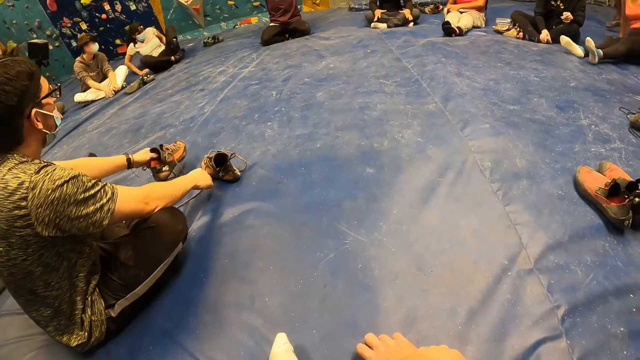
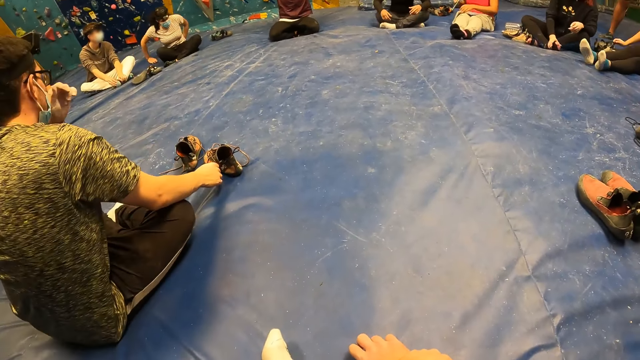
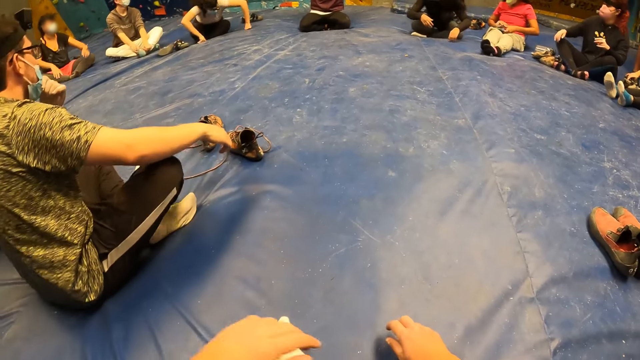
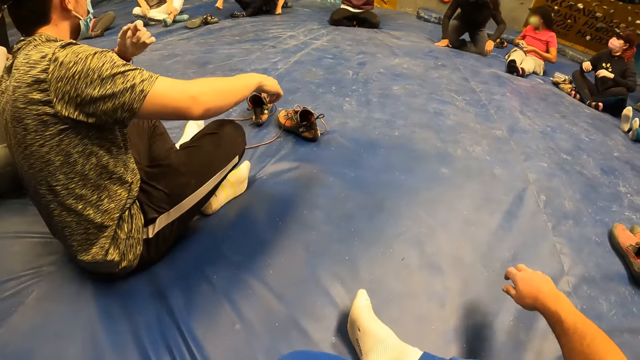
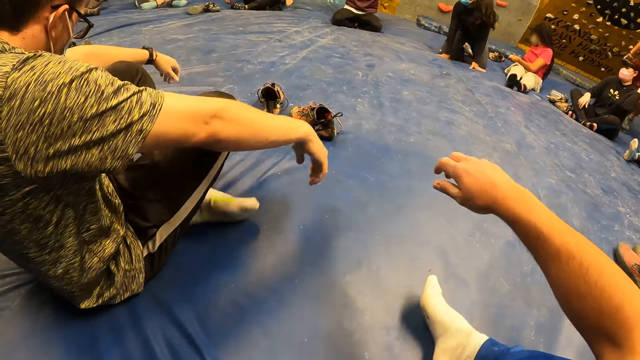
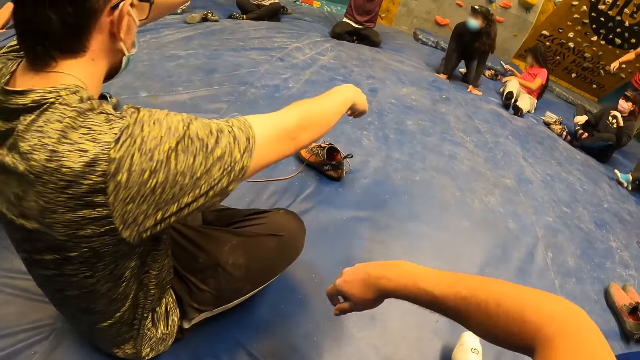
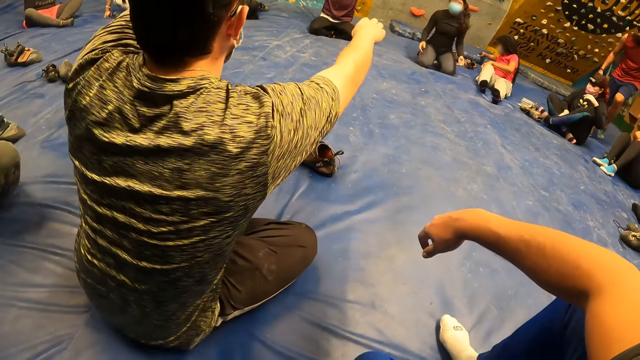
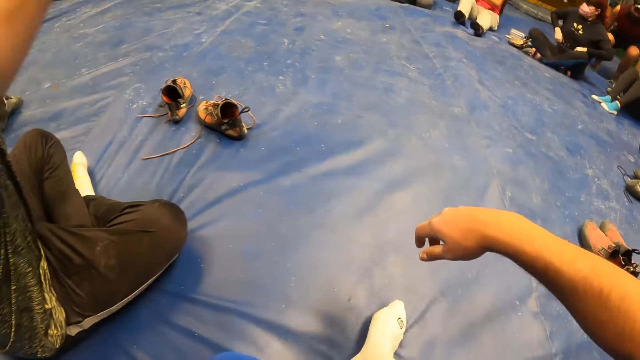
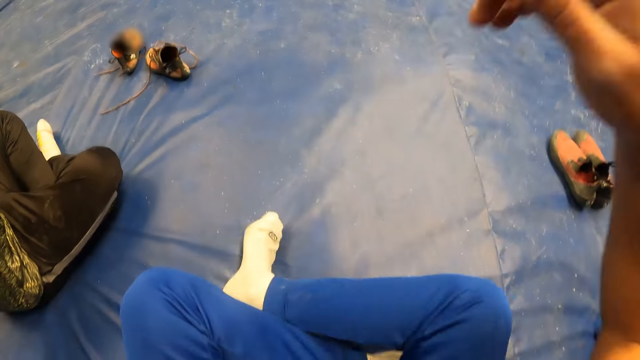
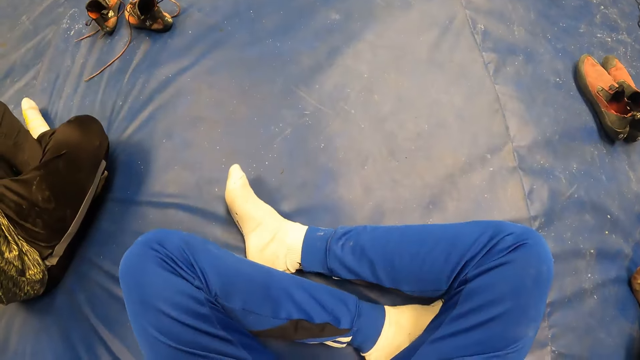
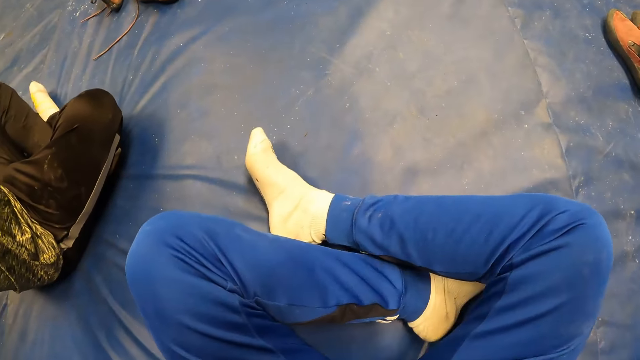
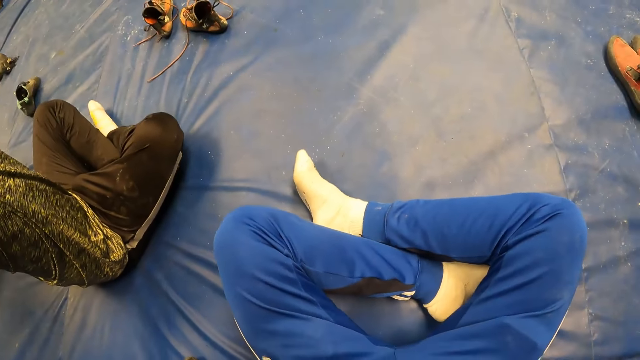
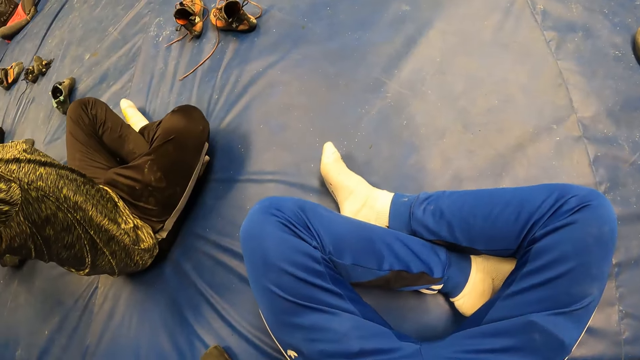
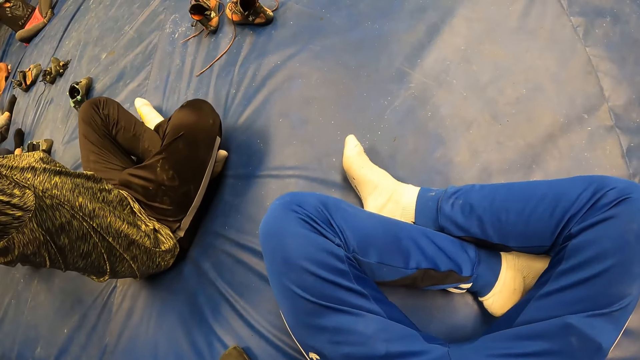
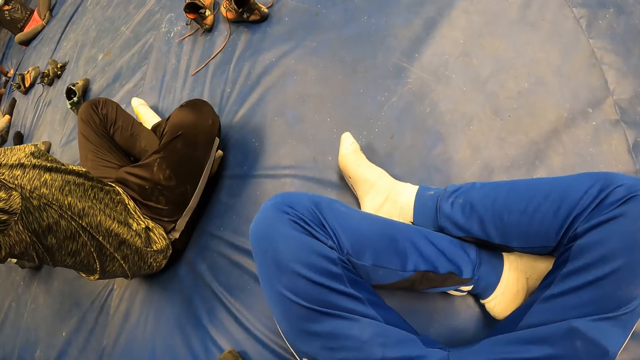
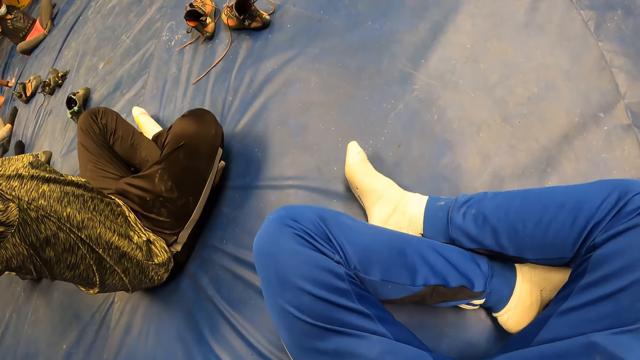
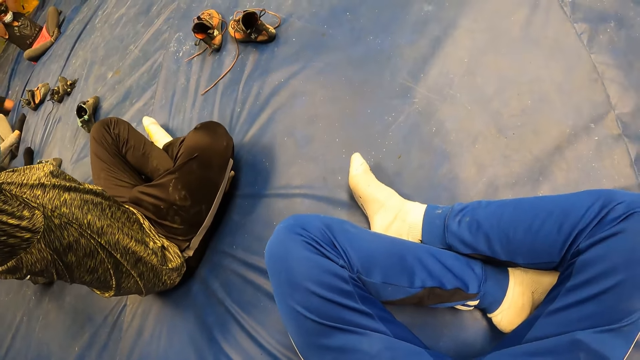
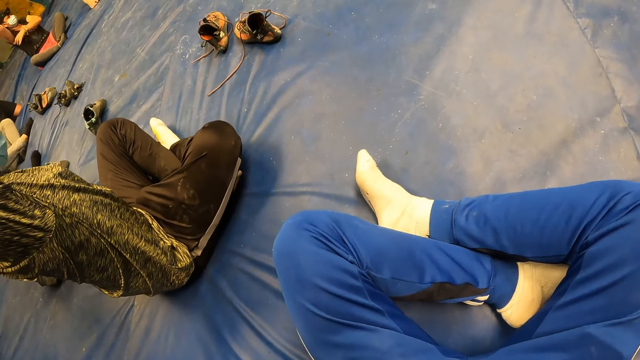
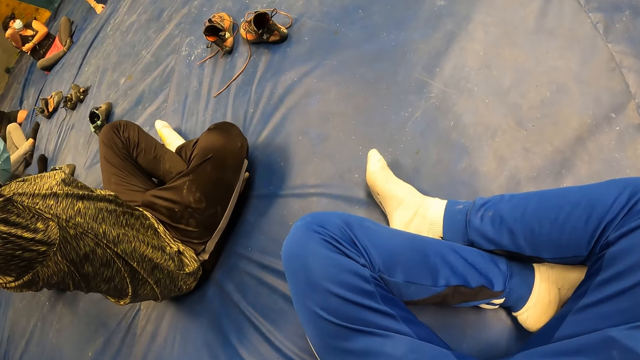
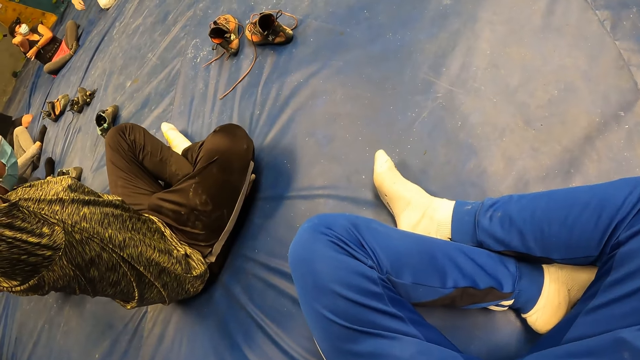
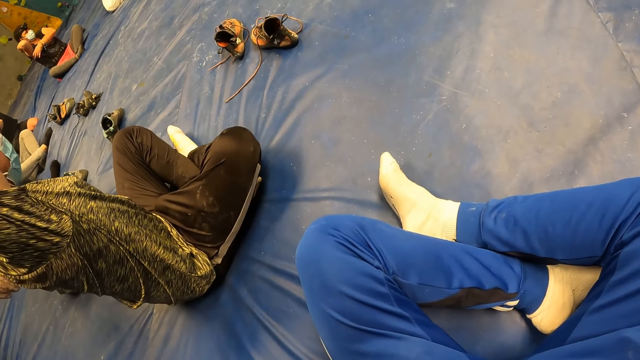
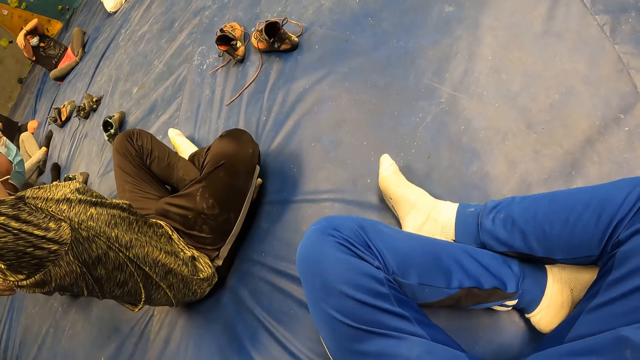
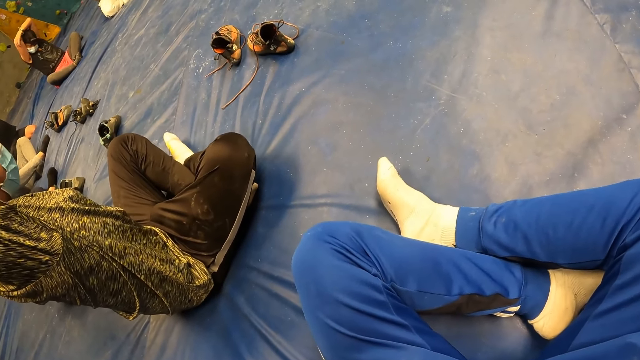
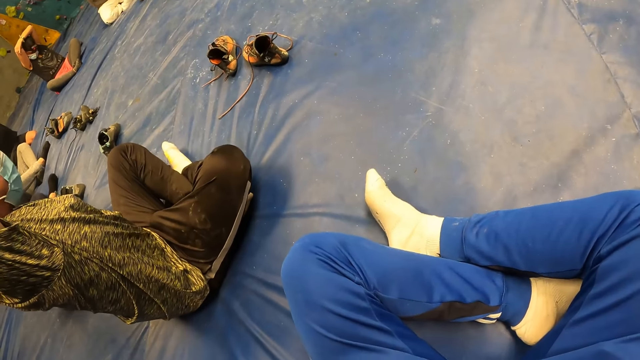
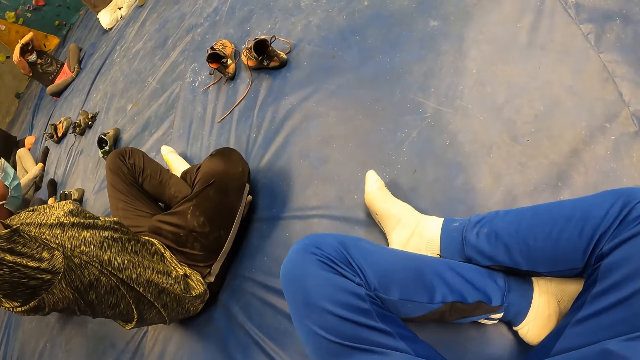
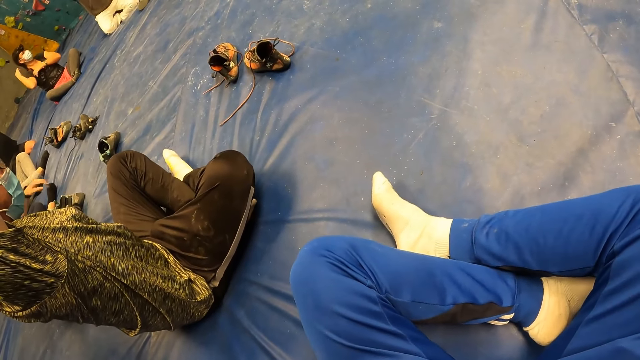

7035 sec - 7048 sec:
A person touches the mask and does the exercise. The camera wearer works out with a group of people. Another person does the exercise.

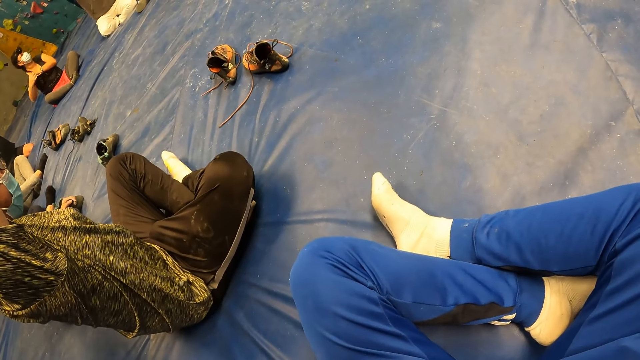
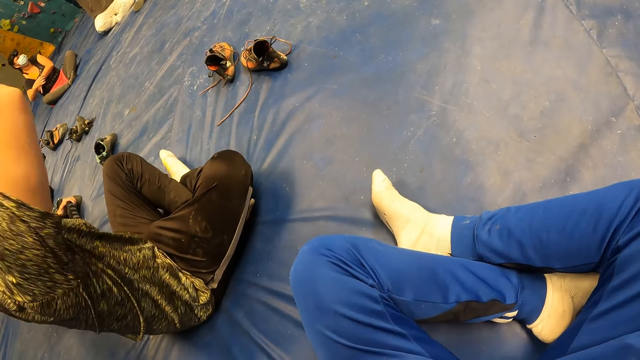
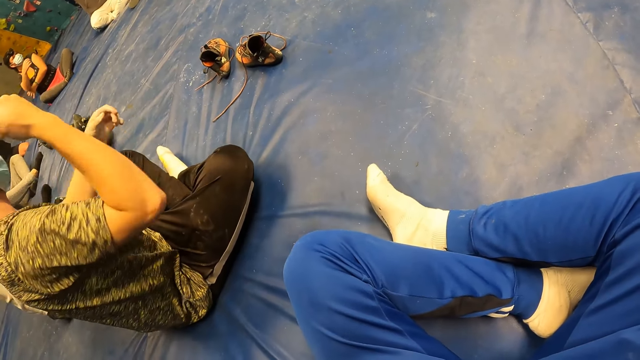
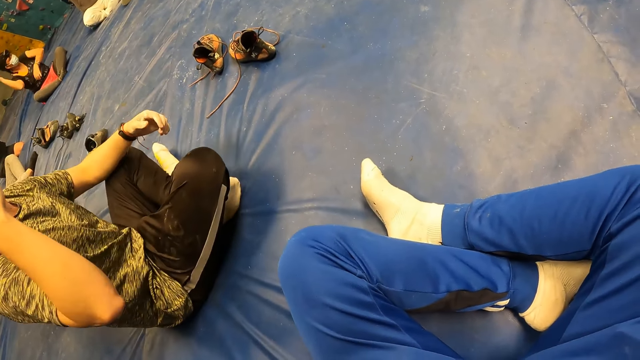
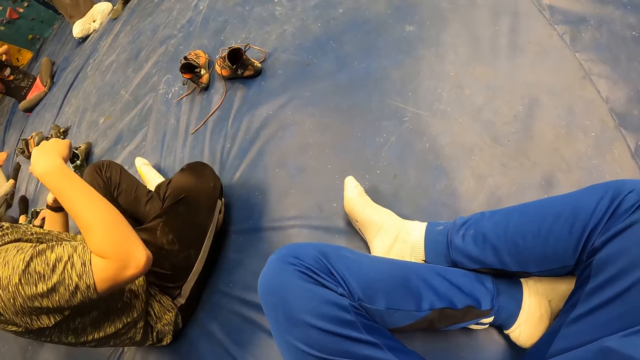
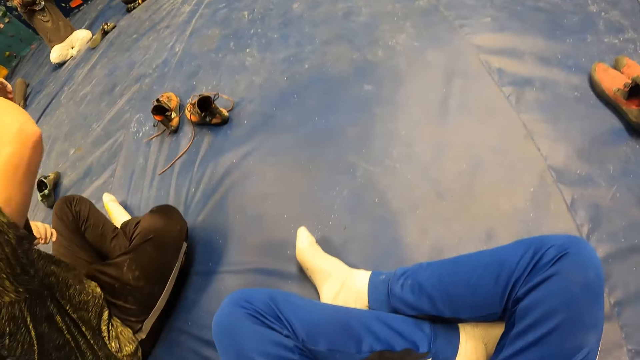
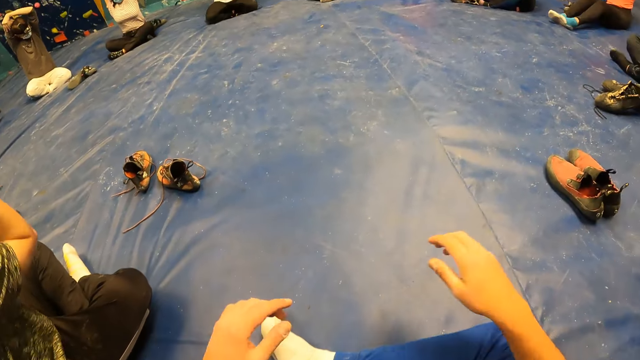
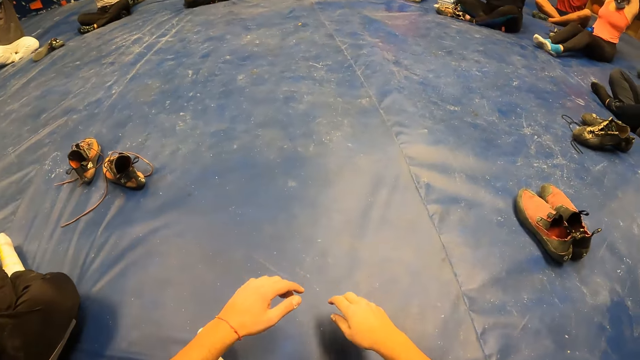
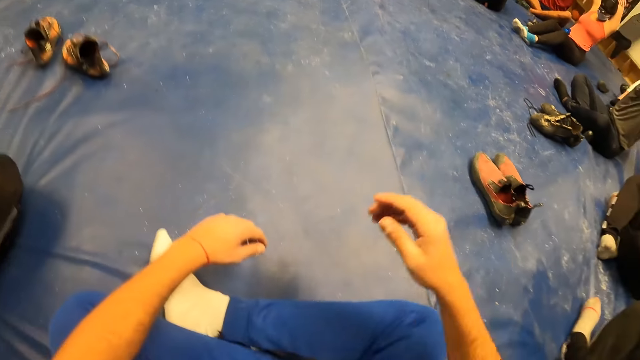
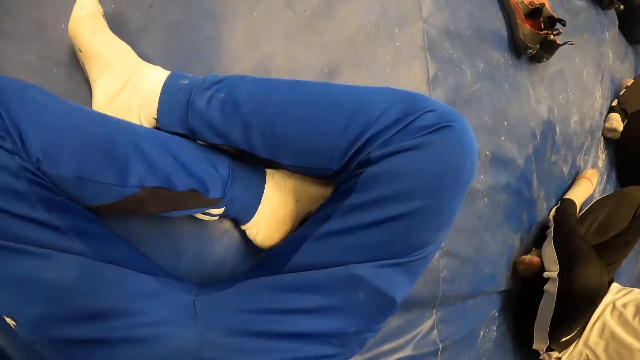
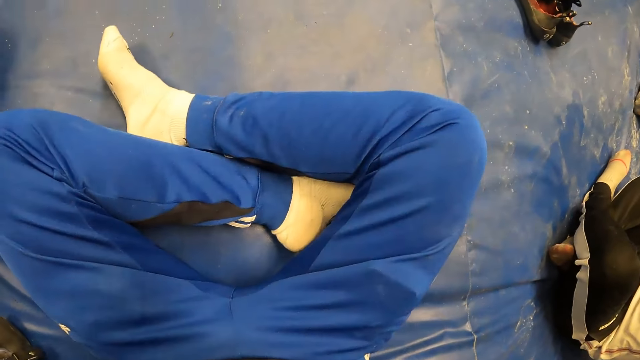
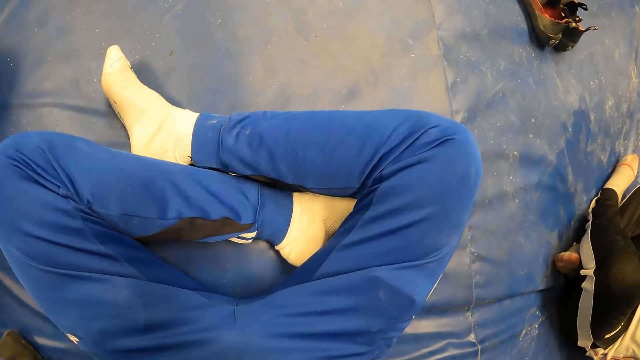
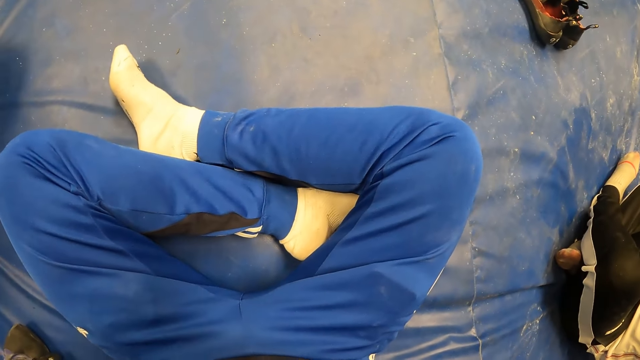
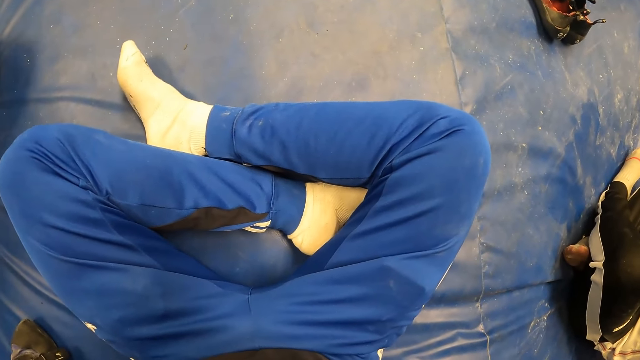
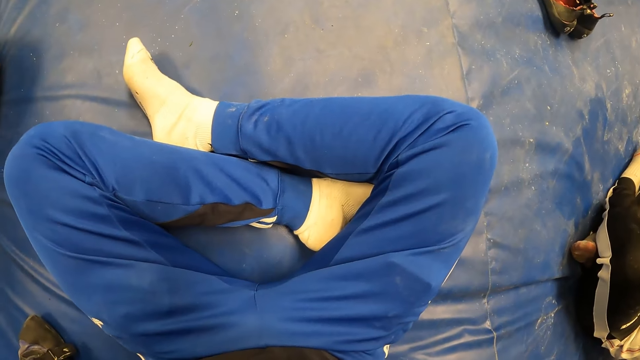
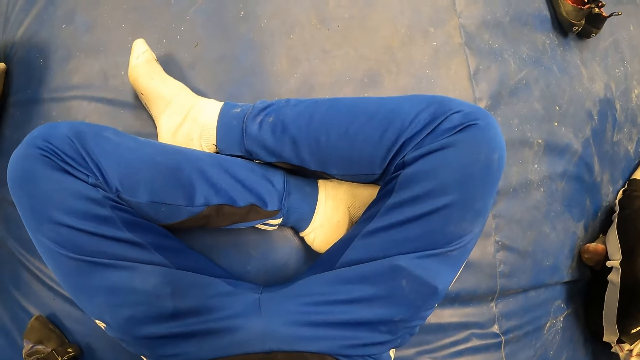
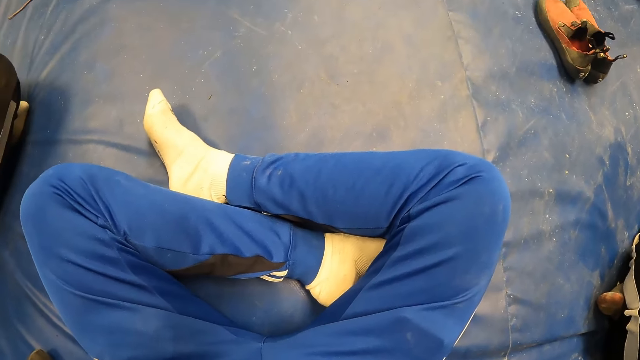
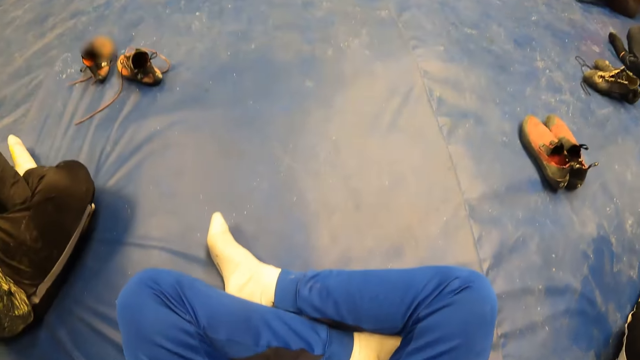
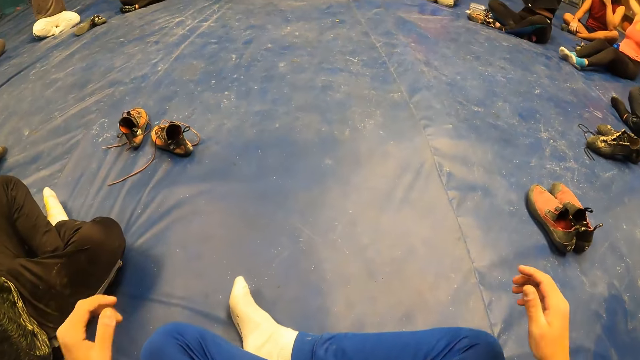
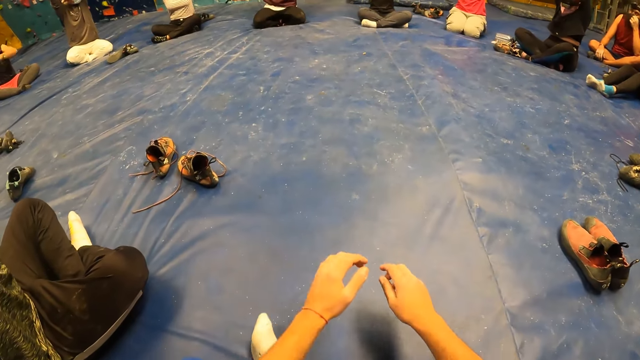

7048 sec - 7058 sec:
A person does the exercise. The camera wearer does the exercise.
